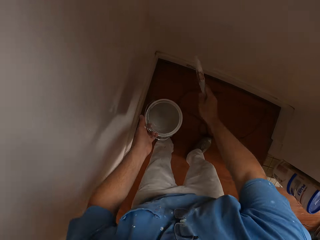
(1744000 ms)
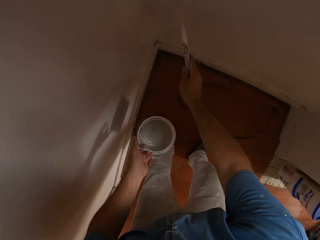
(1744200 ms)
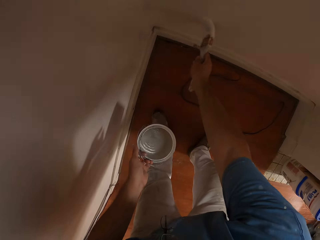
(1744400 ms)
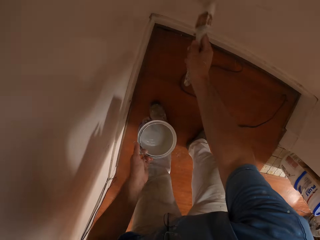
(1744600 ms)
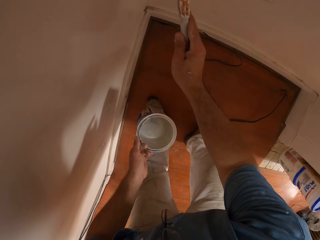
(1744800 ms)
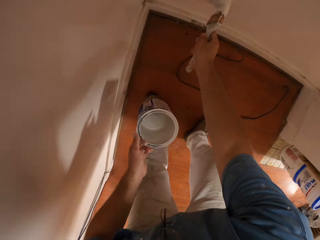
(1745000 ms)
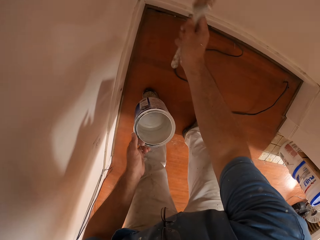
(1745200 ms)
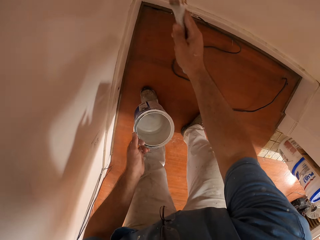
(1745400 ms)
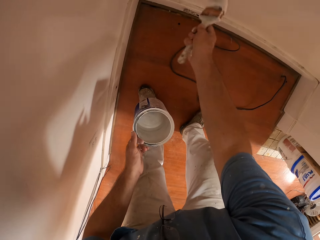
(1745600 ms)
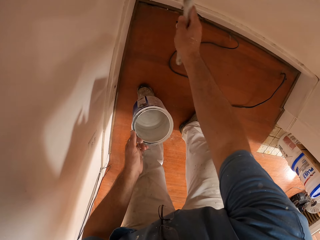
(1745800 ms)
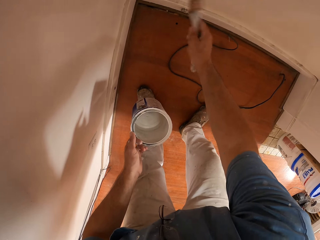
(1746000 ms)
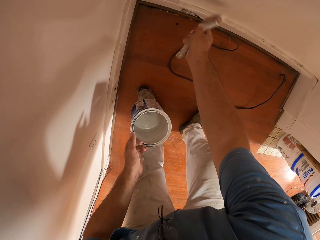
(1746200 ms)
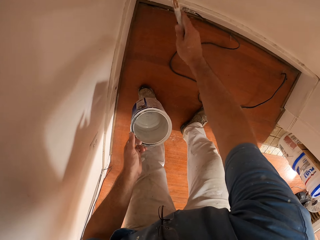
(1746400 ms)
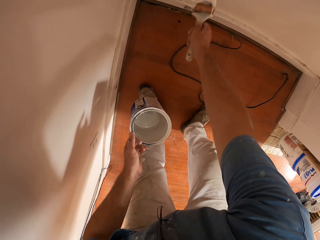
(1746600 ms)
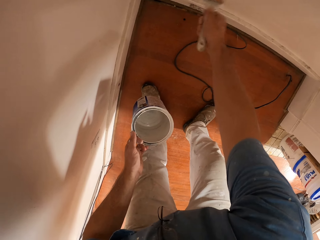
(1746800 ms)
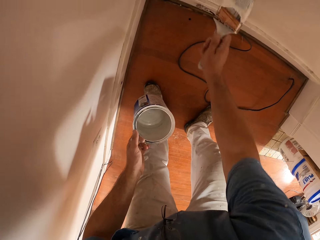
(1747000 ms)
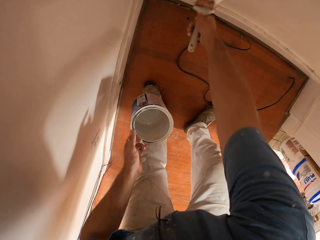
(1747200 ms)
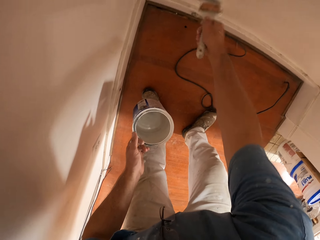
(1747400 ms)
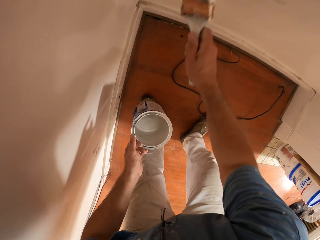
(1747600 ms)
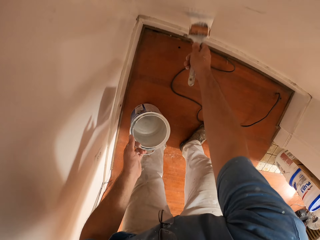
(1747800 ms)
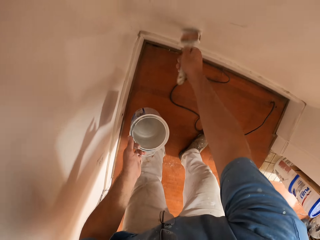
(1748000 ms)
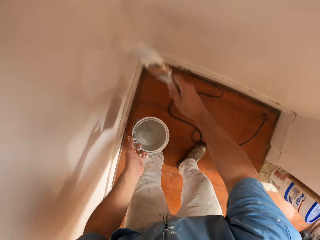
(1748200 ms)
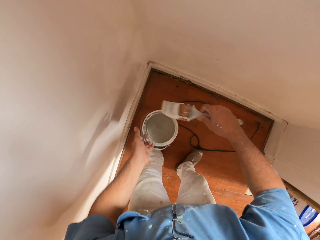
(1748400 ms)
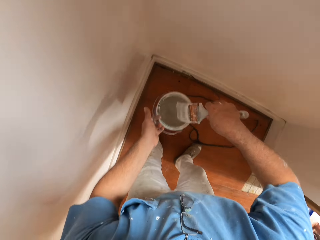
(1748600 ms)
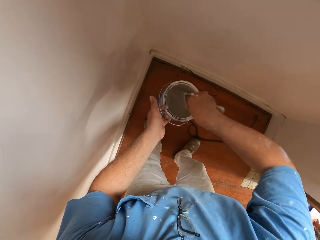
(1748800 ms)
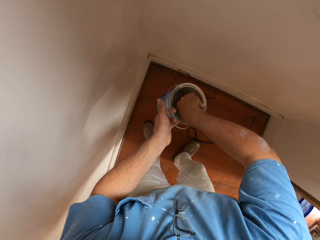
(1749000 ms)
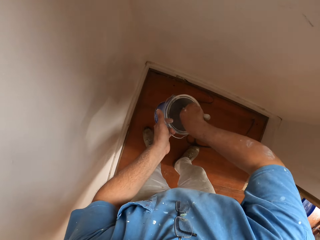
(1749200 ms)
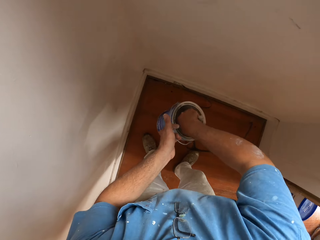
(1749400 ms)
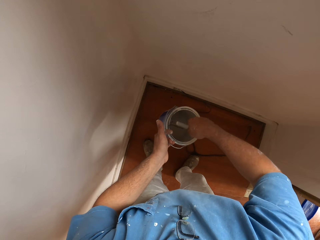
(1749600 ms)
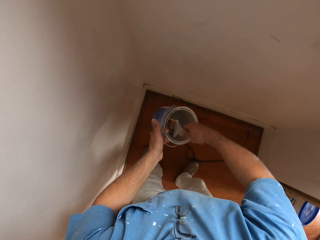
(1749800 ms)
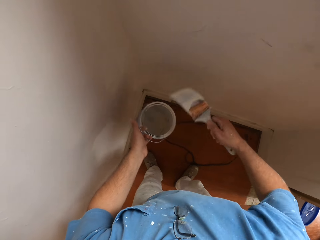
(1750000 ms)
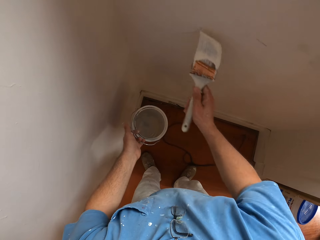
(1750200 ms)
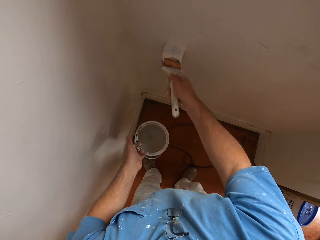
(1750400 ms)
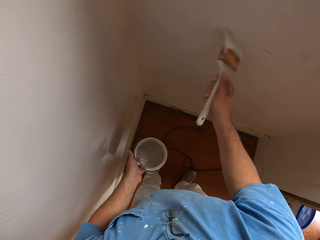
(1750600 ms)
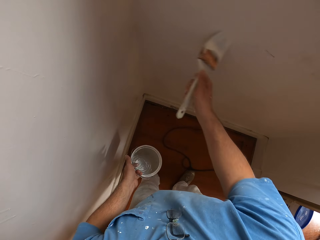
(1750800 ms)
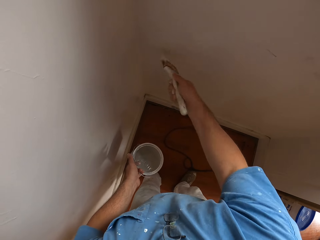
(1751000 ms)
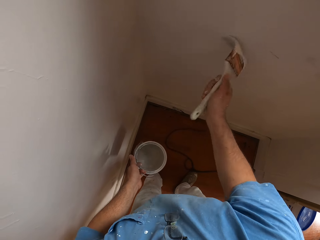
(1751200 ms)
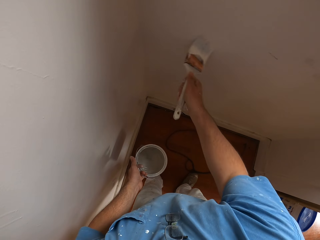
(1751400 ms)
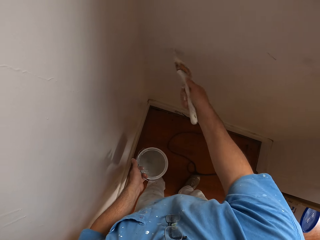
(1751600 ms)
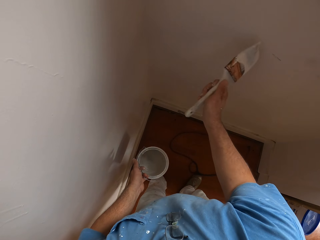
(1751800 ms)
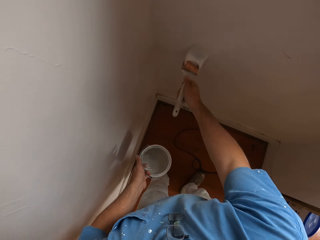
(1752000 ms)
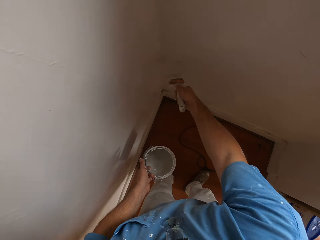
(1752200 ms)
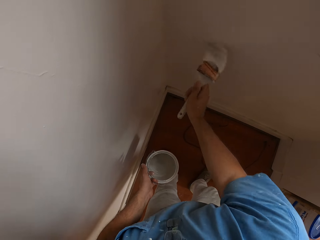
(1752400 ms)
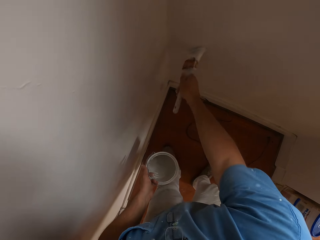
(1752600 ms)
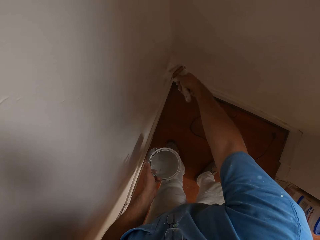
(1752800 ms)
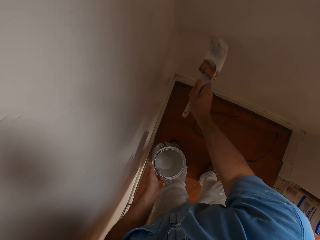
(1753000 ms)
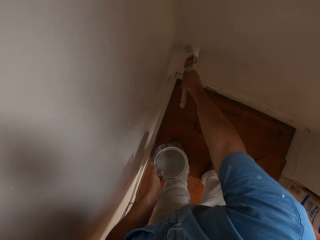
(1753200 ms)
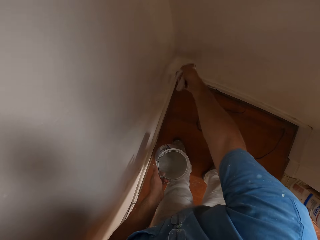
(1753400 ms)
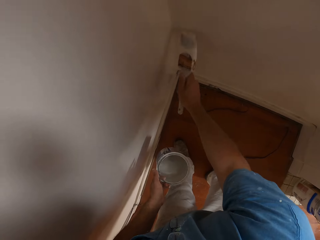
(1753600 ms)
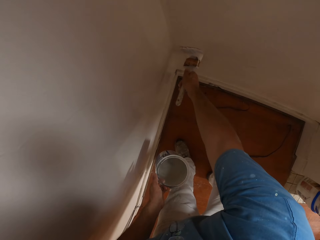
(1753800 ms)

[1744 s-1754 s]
The camera wearer removes the brush from the can. They paint the wall with the brush. They dip the brush into the paint can. They remove the paint brush from the paint can. They paint the wall with the paint brush.

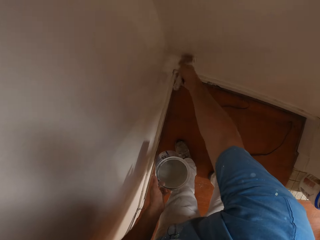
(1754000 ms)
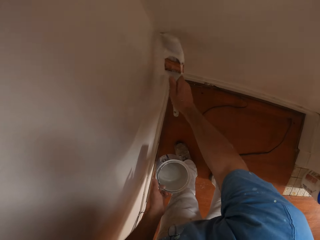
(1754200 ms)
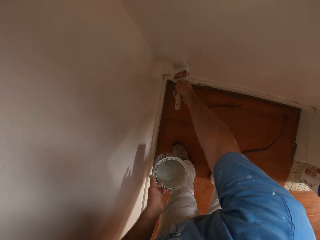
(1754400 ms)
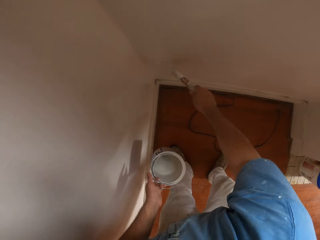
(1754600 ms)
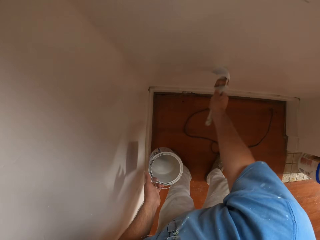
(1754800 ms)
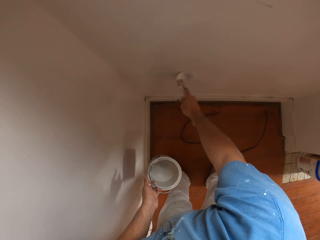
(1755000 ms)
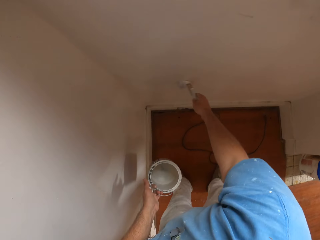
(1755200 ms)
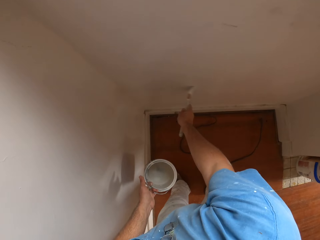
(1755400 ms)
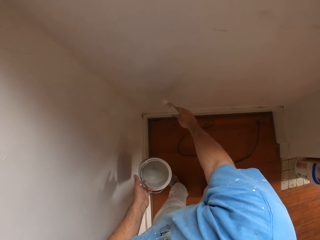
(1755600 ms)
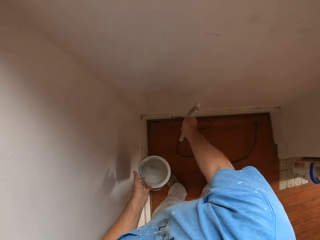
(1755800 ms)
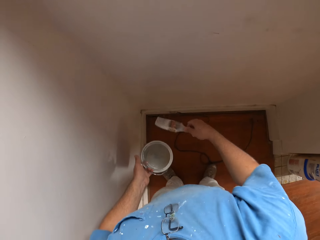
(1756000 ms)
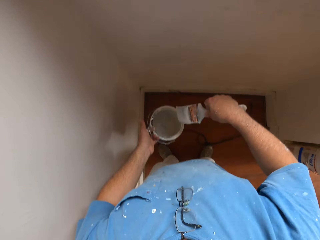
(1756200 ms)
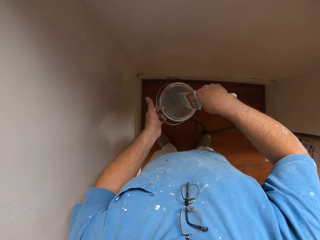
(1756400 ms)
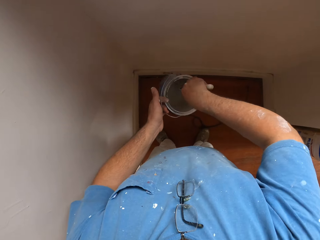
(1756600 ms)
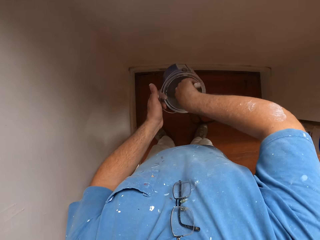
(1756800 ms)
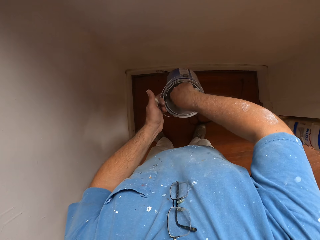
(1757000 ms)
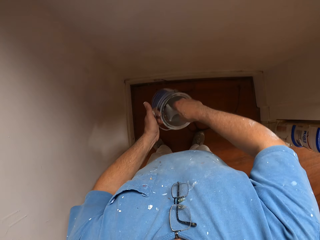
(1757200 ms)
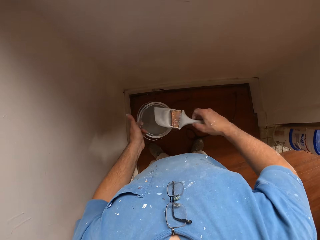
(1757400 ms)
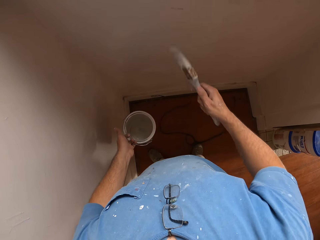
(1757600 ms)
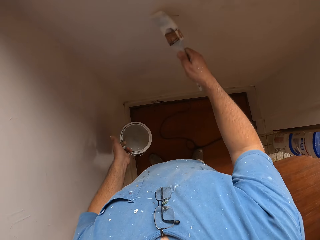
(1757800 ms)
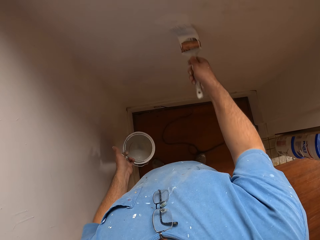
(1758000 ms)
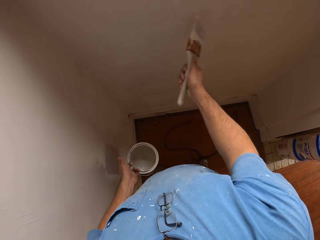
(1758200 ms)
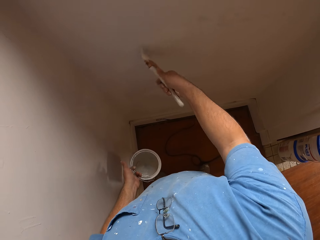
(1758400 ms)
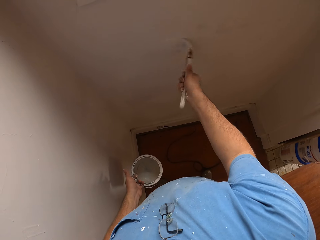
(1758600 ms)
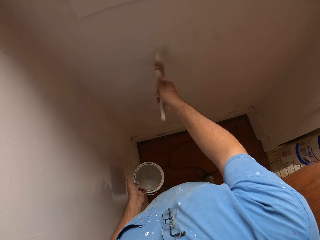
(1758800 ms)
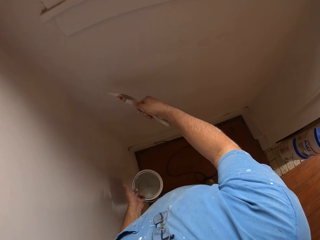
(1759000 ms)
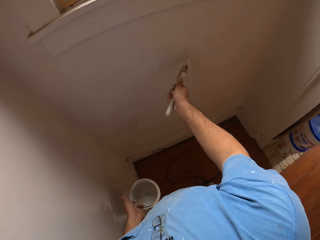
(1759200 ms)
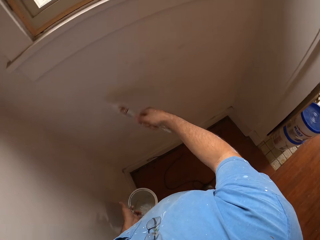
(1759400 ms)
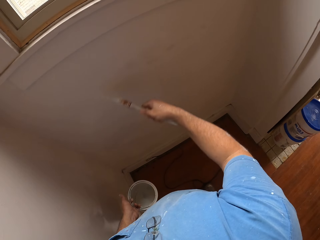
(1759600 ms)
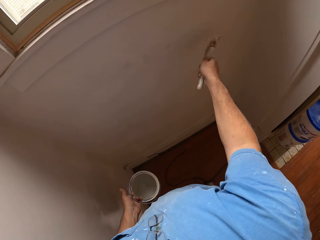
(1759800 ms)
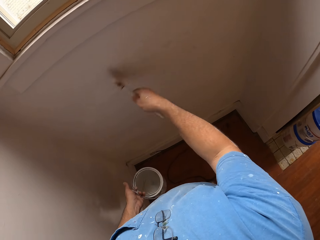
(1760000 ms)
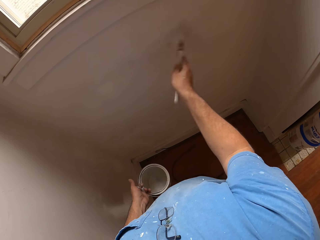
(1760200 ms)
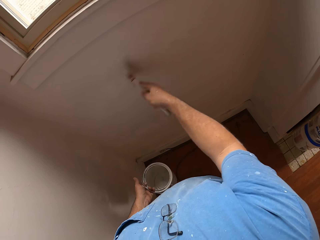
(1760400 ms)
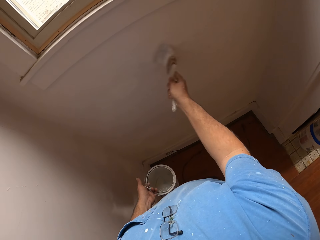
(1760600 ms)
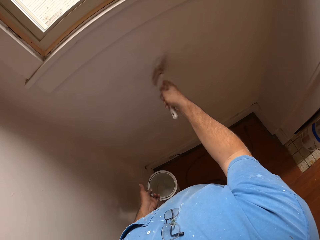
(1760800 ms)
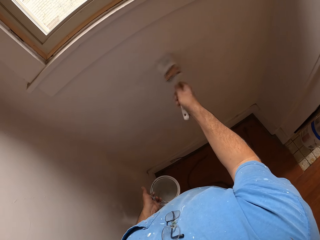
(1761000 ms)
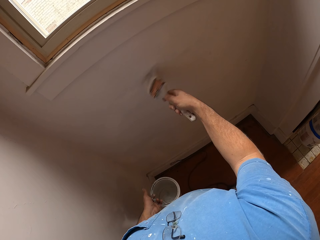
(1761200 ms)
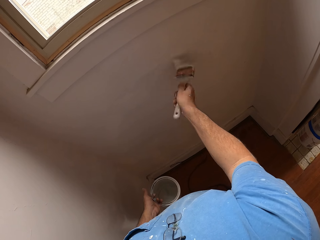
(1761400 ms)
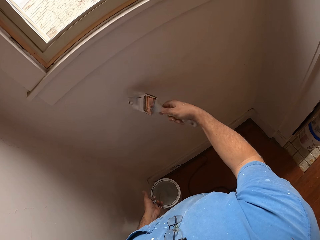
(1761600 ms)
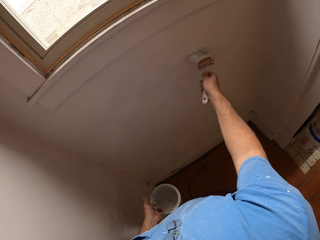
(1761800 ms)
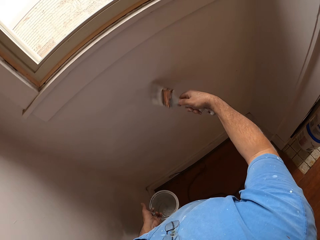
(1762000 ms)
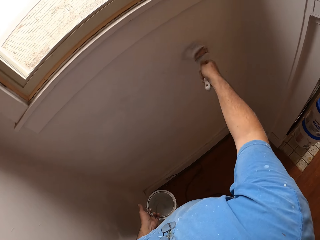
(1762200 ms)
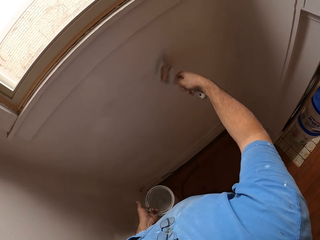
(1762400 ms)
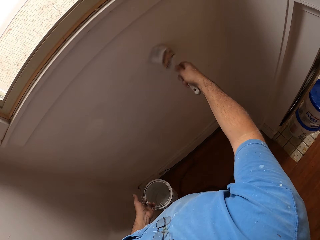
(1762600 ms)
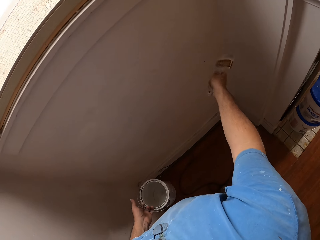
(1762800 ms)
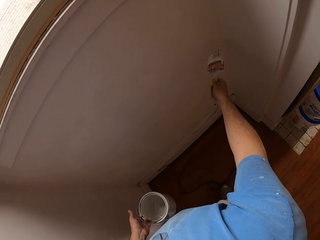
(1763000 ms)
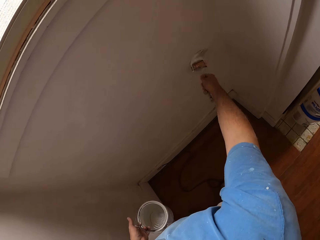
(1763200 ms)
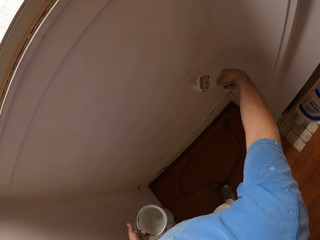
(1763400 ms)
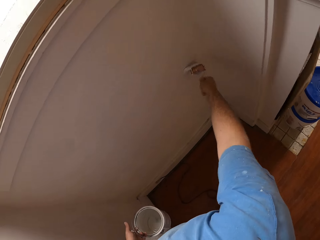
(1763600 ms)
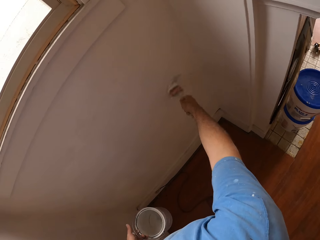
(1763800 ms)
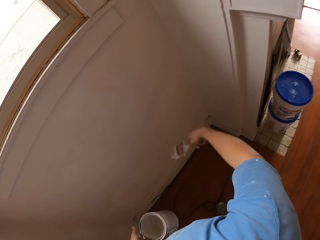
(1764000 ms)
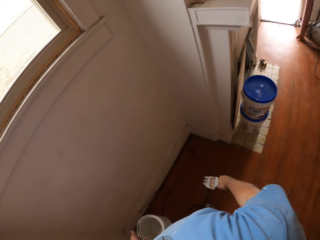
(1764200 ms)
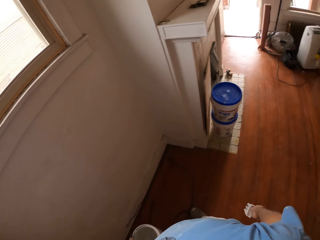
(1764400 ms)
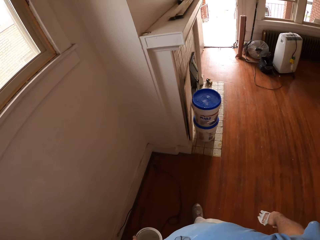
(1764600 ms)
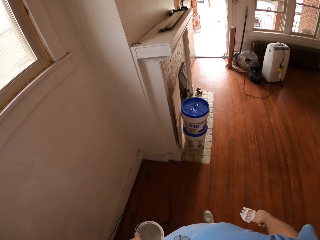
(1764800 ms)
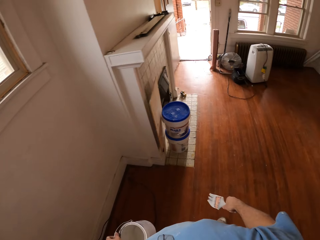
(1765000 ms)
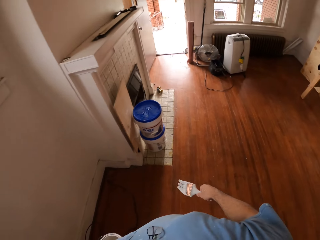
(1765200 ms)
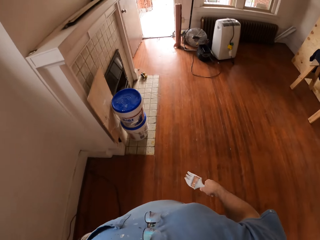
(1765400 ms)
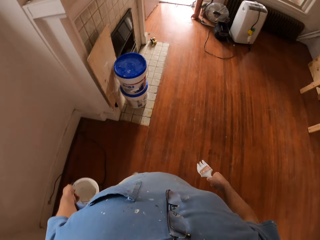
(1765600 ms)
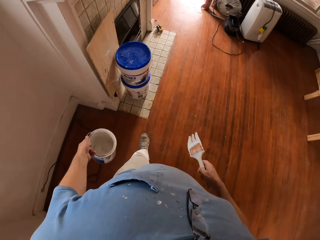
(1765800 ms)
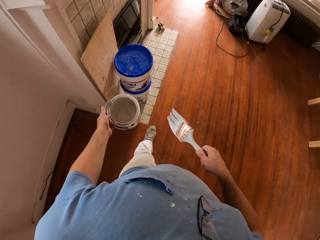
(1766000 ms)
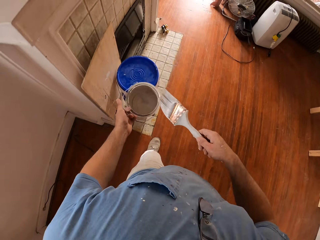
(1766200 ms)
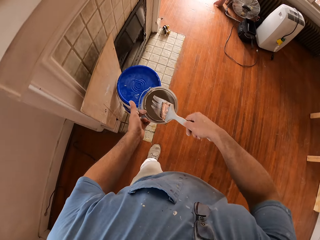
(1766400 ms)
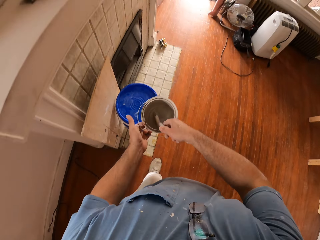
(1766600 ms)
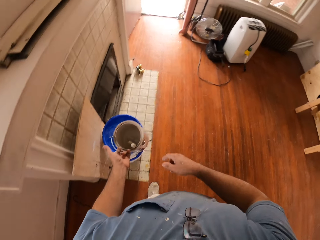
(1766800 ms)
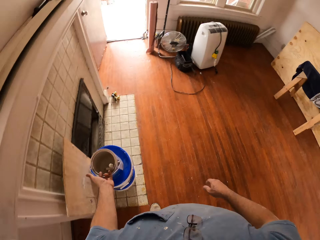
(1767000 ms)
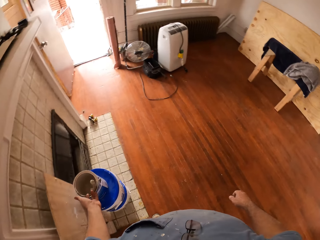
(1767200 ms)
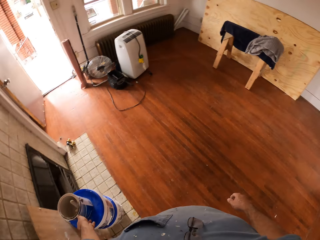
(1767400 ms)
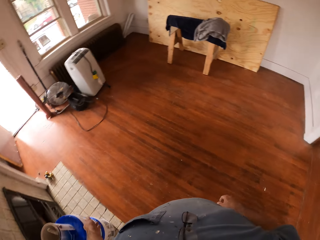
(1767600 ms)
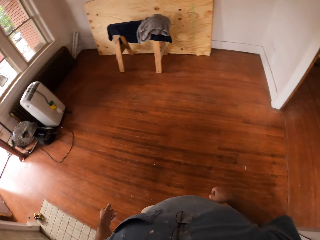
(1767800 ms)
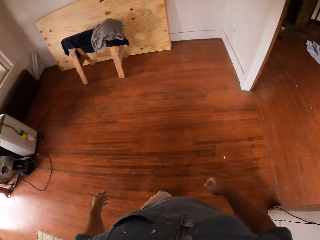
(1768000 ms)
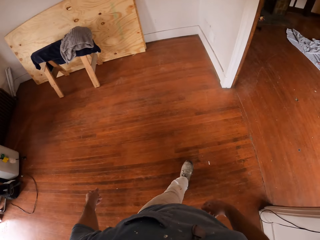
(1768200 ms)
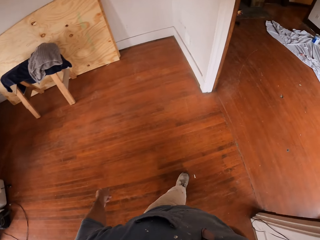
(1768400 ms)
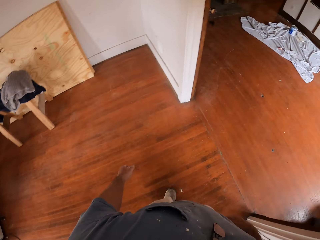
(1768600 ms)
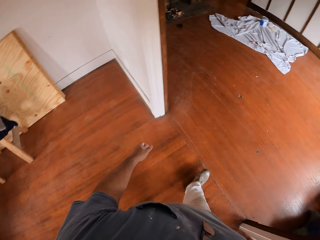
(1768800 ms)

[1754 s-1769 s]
The camera wearer draws paint from the paint can with a paint brush. They remove the brush from the can. They paint the wall with the paint brush. They walk towards a paint bucket in the room. They put the paint brush into the paint can. They drop the paint can on the paint bucket. They walk out of the room to the previous room.
